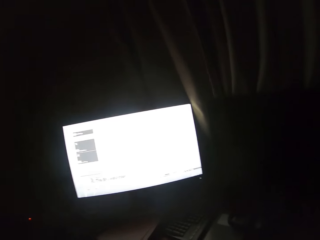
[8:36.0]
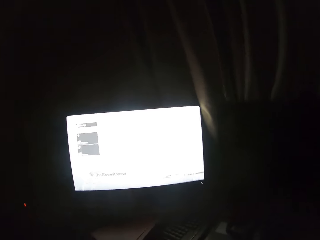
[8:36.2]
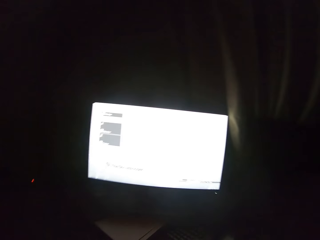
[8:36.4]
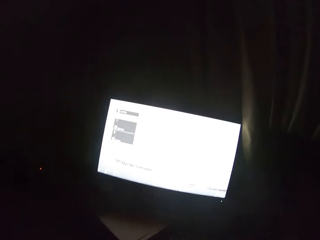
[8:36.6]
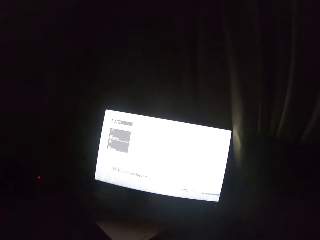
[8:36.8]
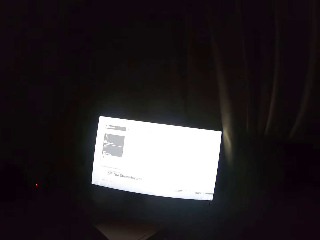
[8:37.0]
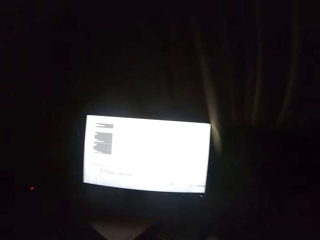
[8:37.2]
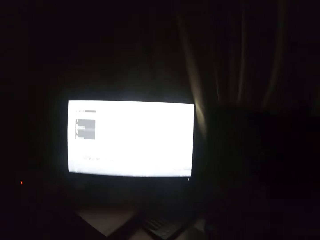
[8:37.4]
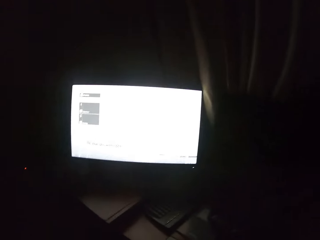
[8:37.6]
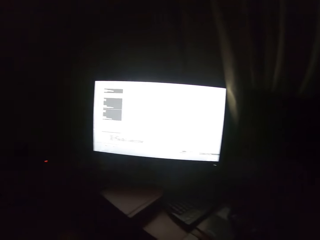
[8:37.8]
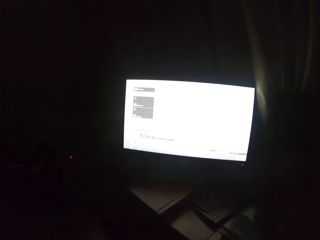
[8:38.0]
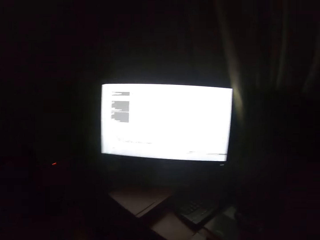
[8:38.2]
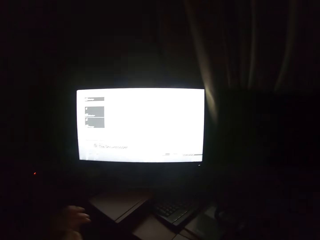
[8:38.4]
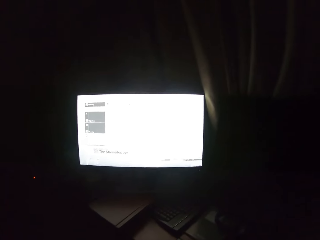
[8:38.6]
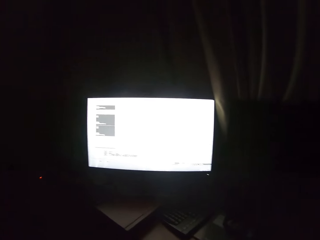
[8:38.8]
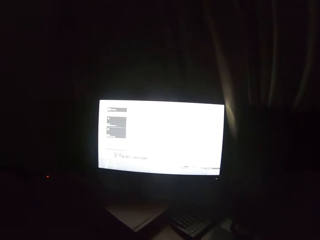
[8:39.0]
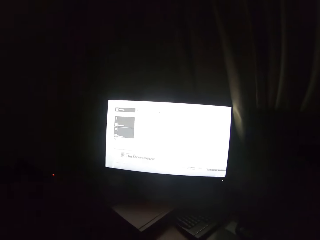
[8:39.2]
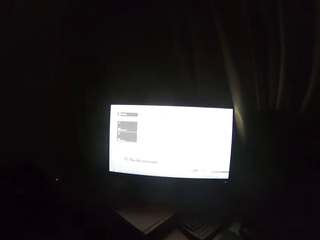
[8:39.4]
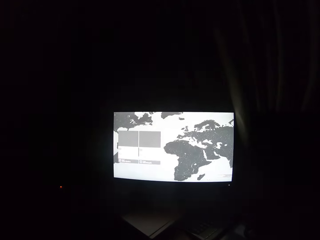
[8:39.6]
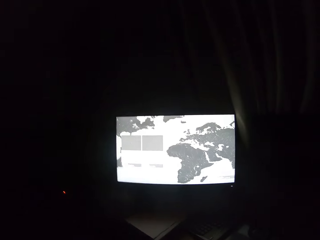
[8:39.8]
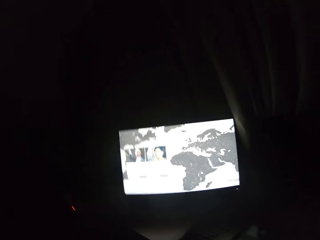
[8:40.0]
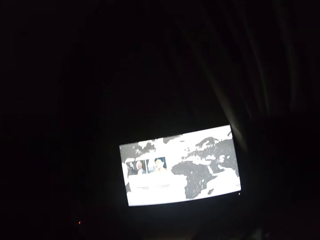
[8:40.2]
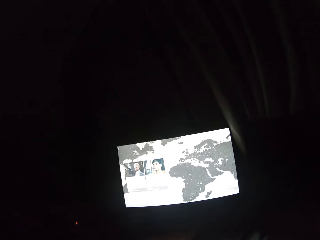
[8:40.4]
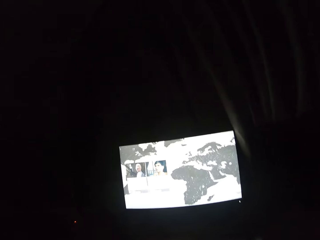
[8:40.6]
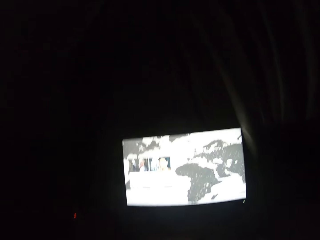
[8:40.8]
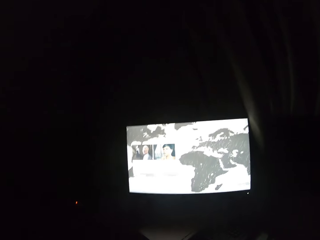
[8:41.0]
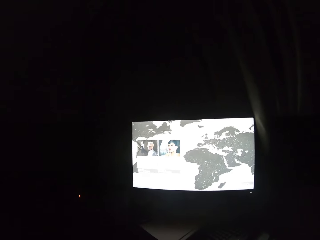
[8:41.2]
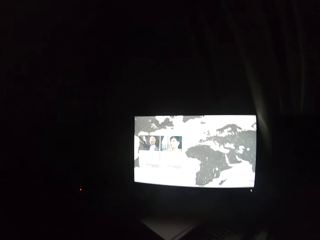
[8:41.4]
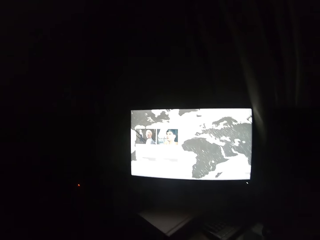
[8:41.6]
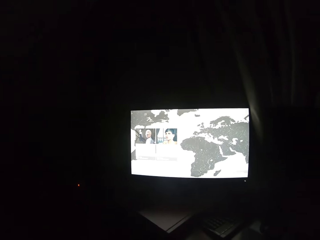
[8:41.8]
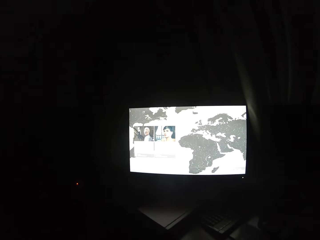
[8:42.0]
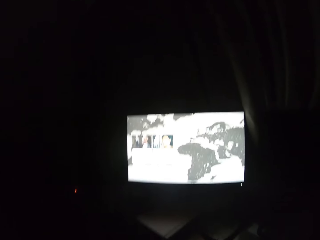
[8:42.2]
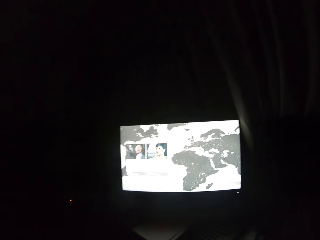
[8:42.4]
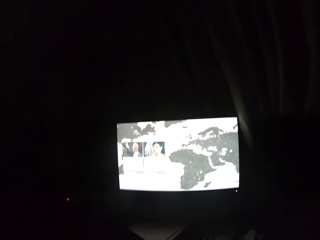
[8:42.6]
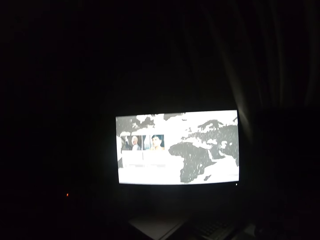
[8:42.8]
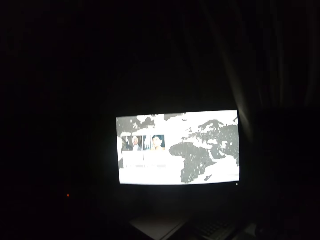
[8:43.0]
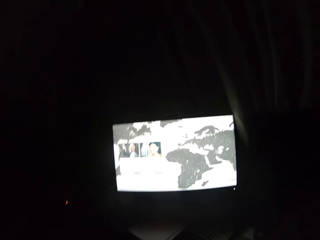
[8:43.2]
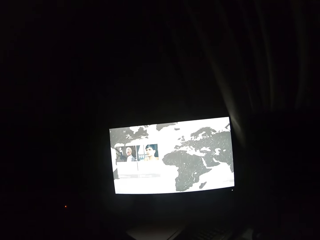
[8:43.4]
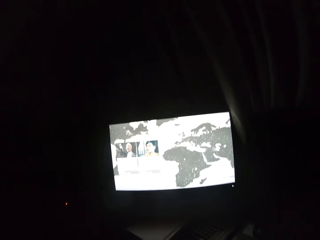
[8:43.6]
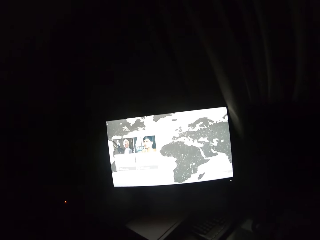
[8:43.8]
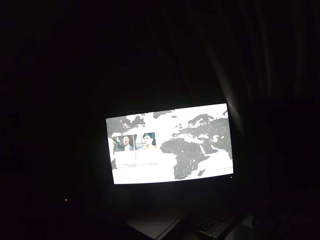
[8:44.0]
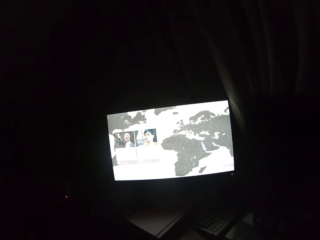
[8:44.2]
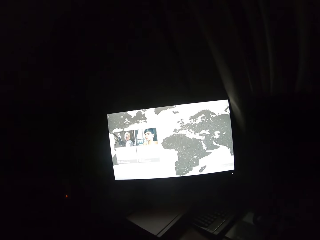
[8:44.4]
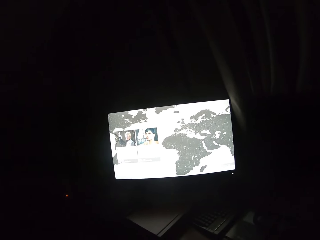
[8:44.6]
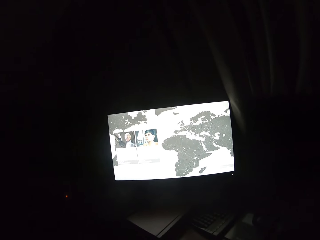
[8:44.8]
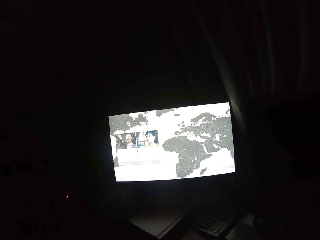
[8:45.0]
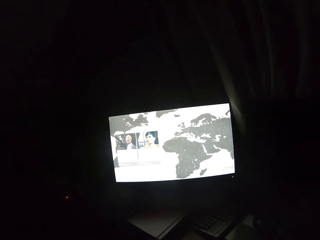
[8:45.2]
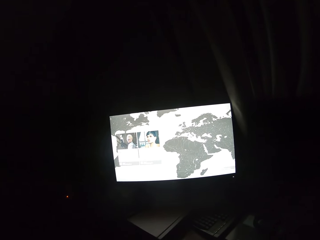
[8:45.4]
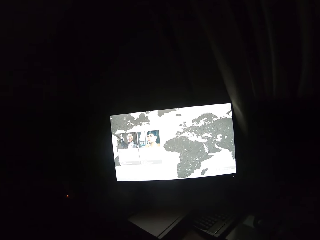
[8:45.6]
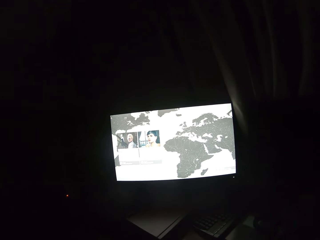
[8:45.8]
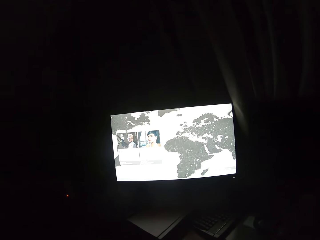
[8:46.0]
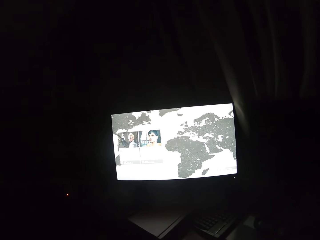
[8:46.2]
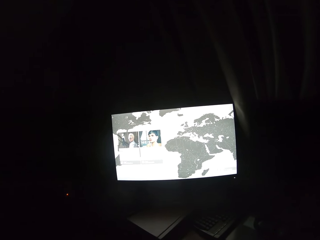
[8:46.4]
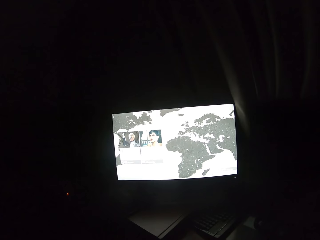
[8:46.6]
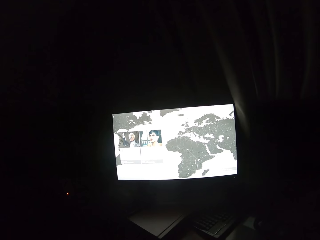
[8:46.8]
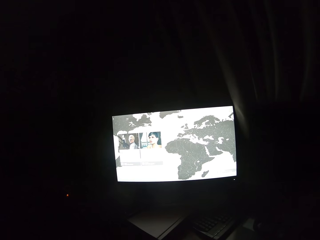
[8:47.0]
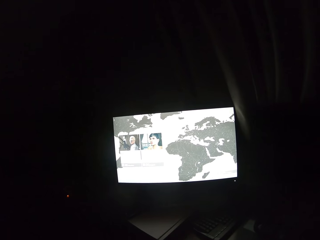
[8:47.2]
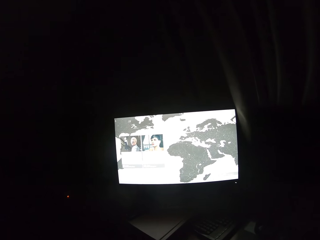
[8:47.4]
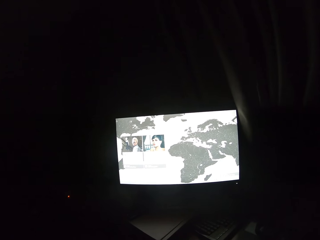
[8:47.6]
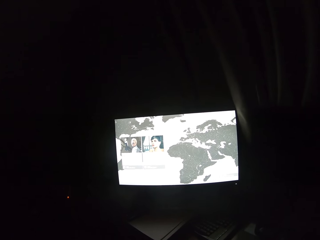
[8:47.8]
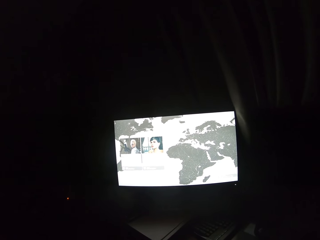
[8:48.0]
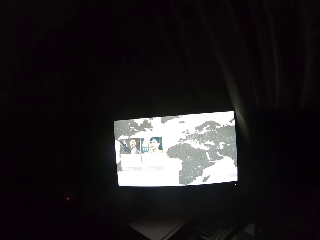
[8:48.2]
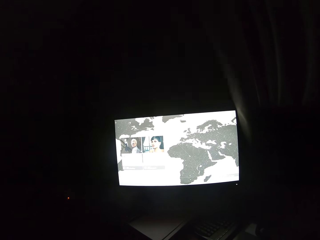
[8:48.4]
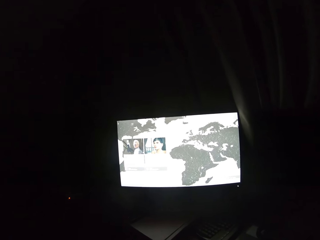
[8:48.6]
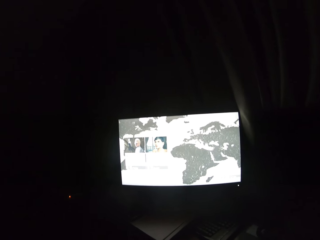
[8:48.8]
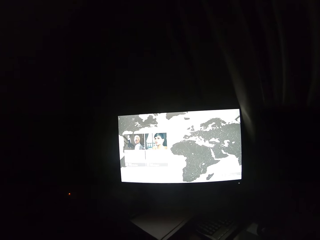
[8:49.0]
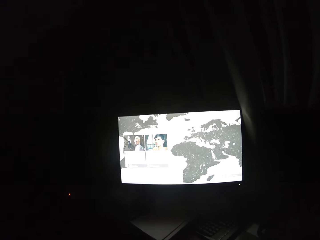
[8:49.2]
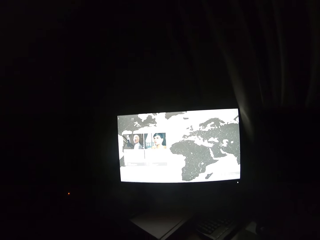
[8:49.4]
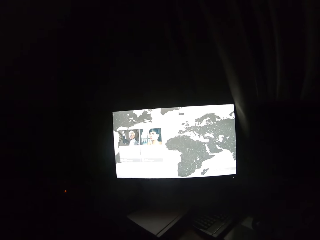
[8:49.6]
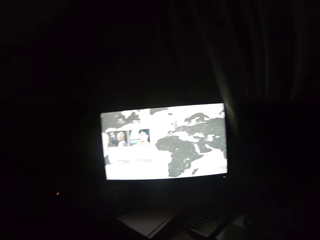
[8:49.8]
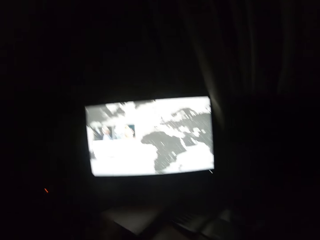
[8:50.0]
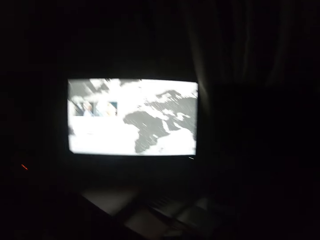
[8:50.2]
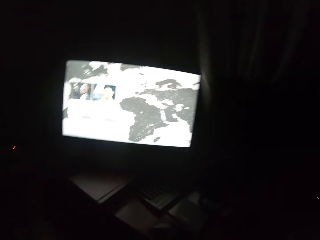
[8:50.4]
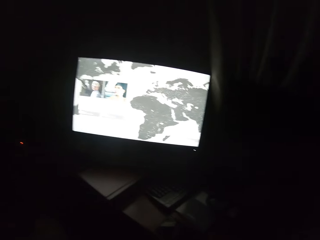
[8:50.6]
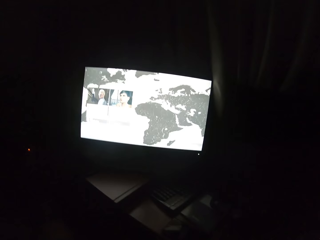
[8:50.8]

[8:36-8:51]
The camera wearer moves a hand close to the camera. He swings his left hand towards the computer screen. He displays pictures on the desktop. He raises his left hand.
